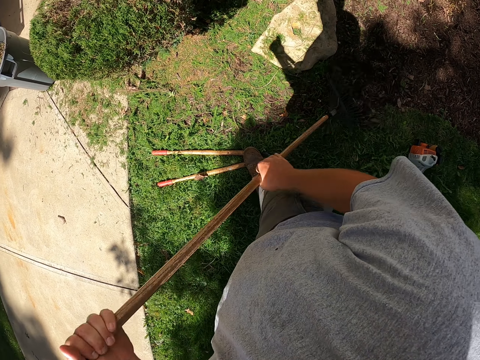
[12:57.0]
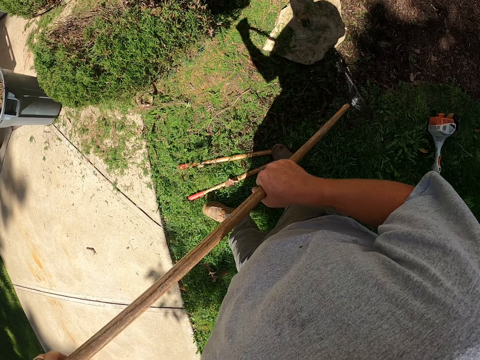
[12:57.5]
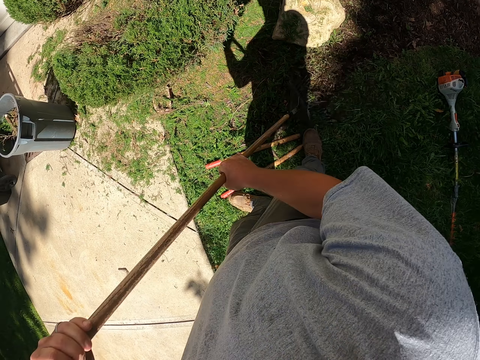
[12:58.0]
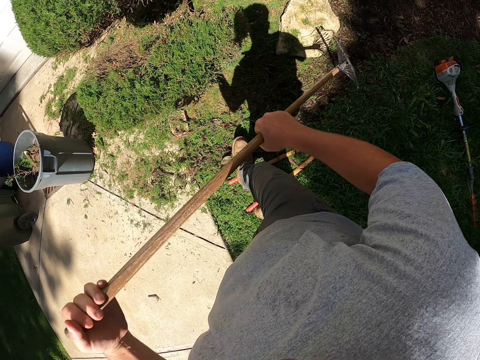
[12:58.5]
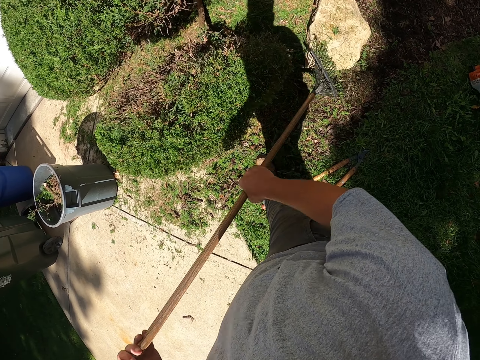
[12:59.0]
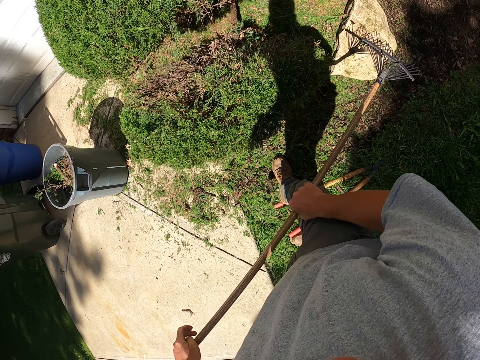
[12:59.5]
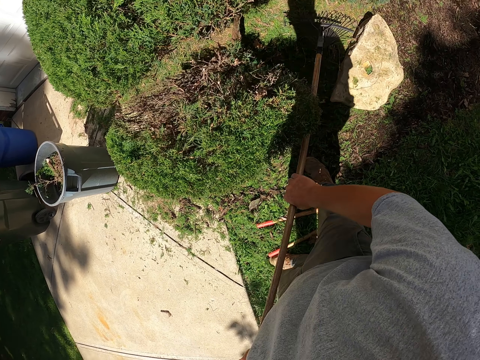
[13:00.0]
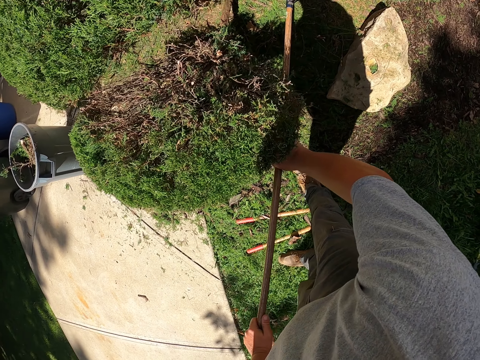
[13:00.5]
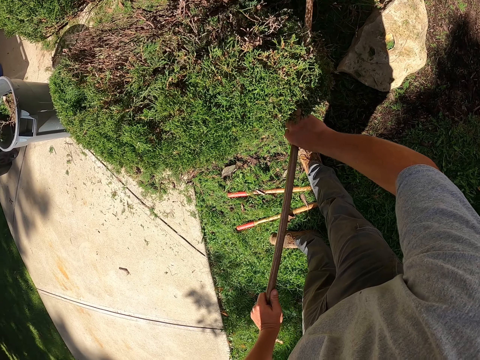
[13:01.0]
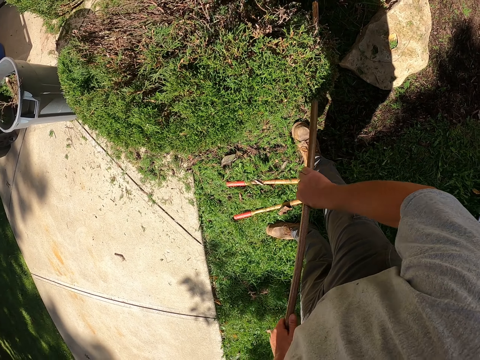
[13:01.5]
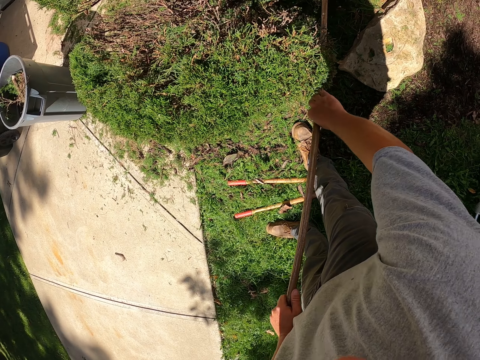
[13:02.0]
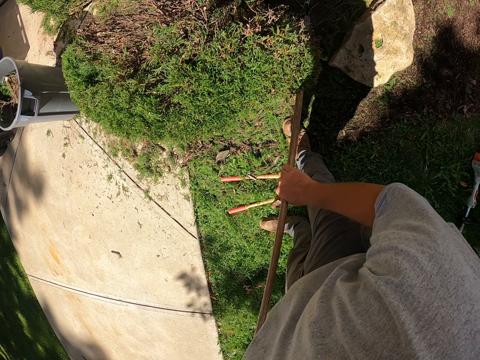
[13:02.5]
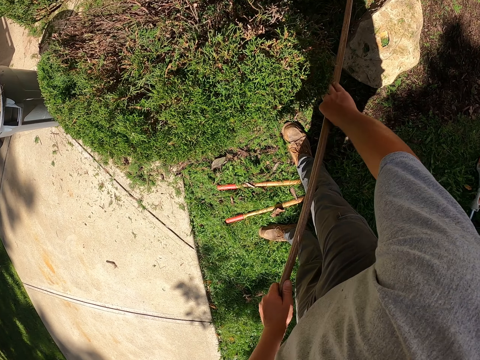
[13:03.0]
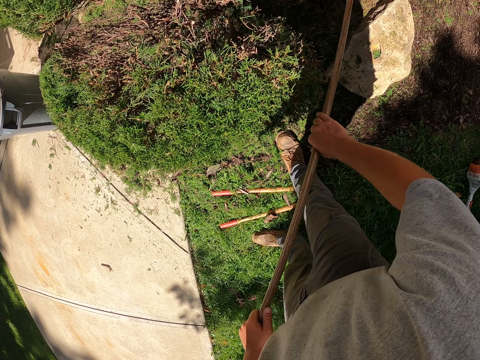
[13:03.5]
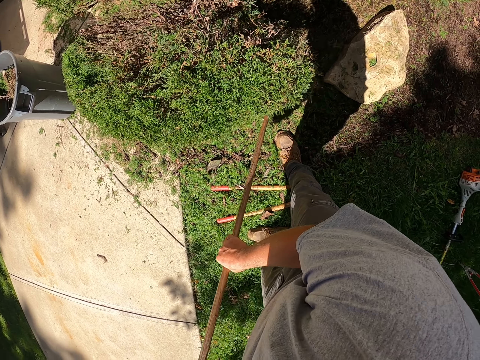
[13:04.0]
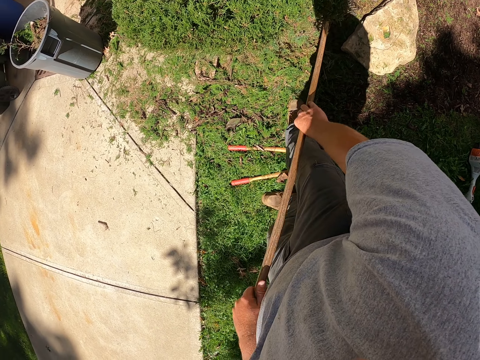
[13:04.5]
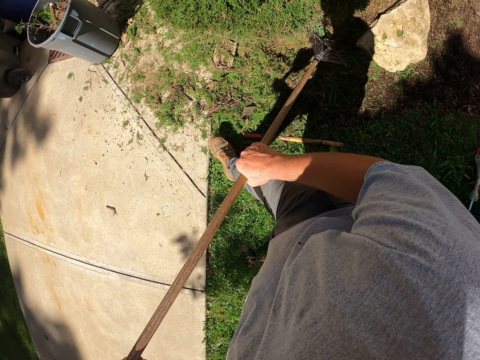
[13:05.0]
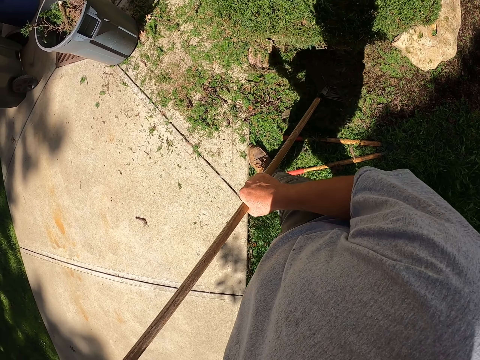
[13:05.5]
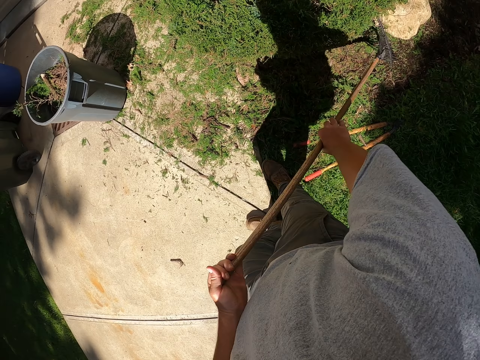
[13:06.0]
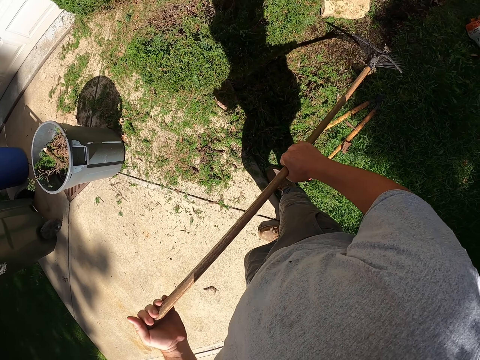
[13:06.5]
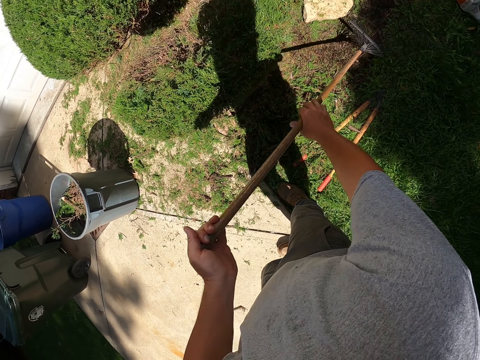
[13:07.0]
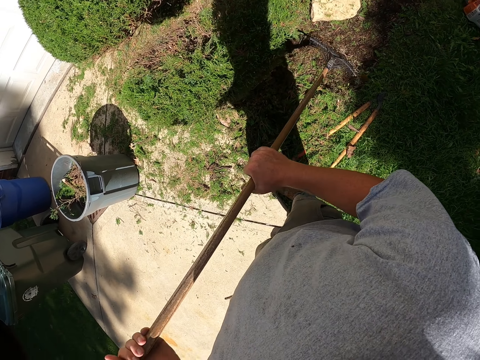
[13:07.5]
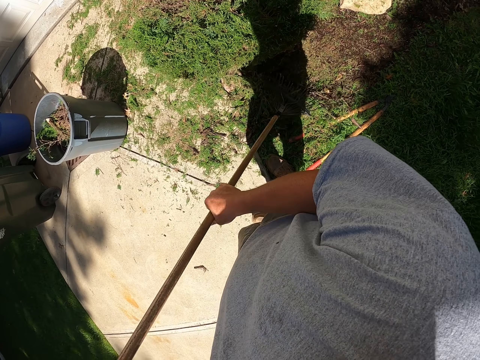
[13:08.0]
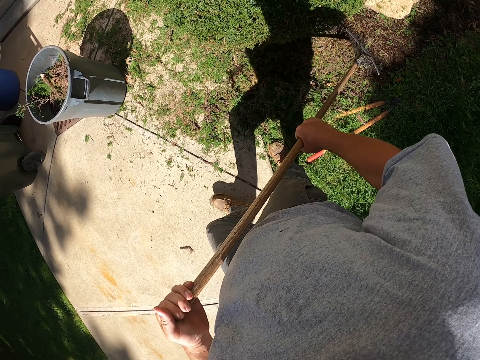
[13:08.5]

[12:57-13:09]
The camera wearer pulls the shrubs with the rake and walks around. They pull the shrubs with the rake. They walk around and pull the shrubs with the rake.

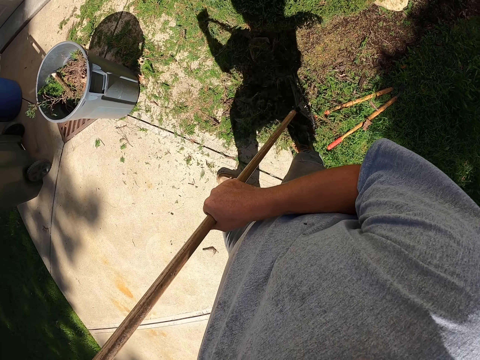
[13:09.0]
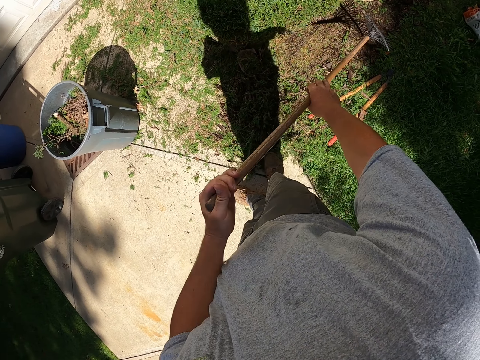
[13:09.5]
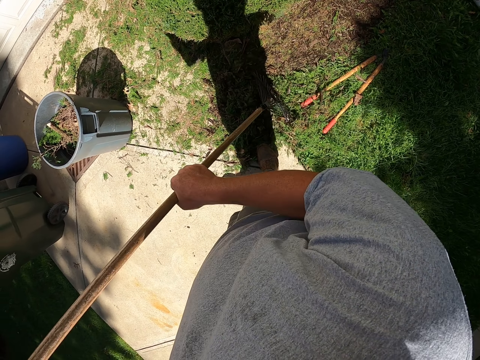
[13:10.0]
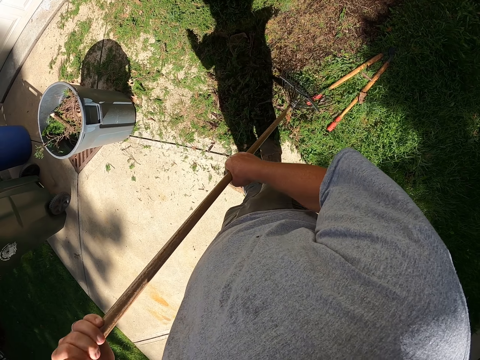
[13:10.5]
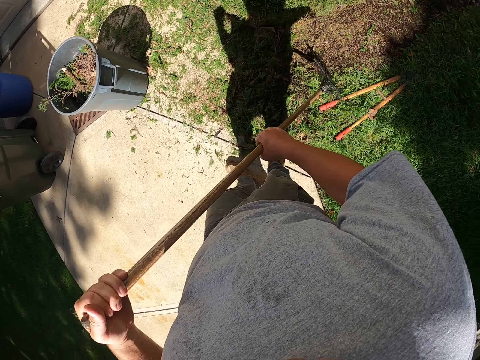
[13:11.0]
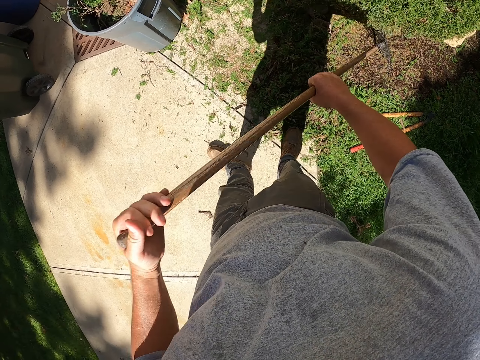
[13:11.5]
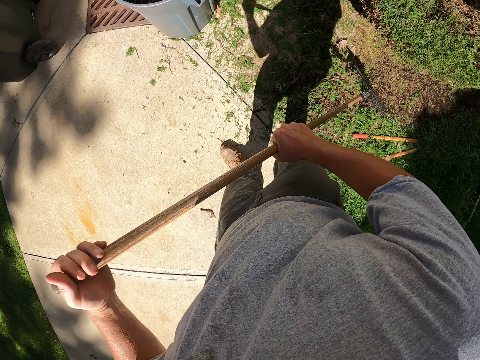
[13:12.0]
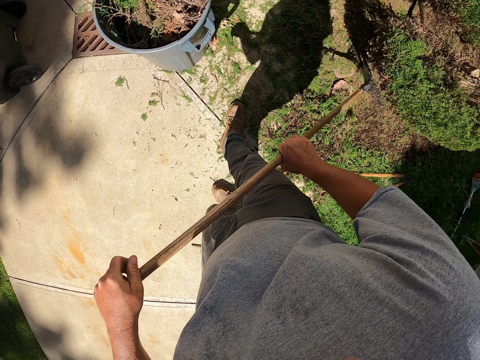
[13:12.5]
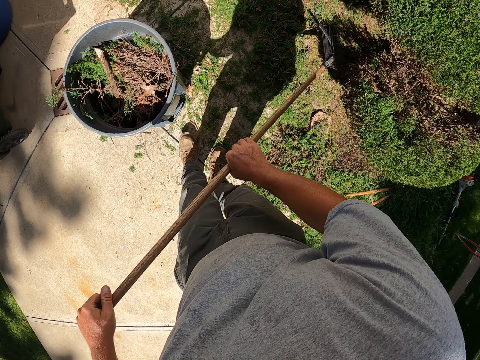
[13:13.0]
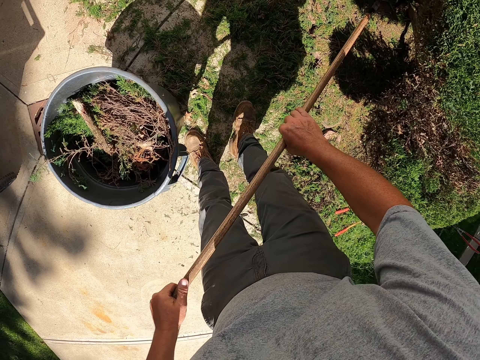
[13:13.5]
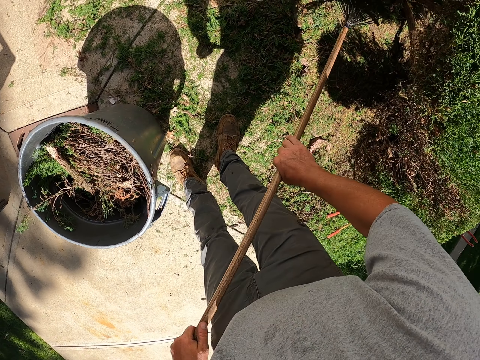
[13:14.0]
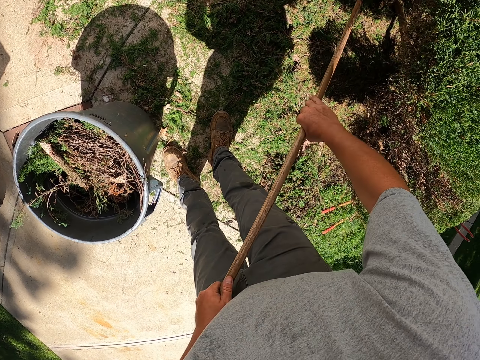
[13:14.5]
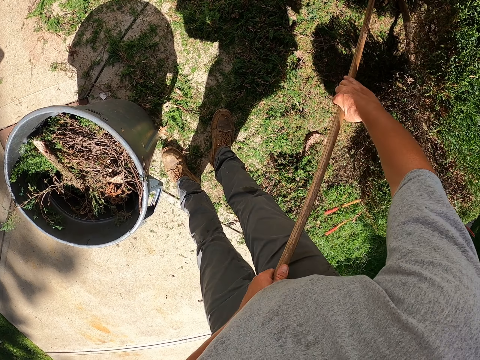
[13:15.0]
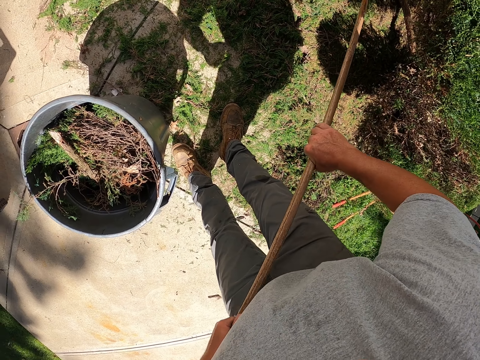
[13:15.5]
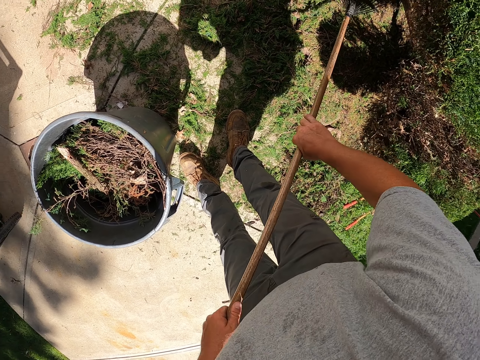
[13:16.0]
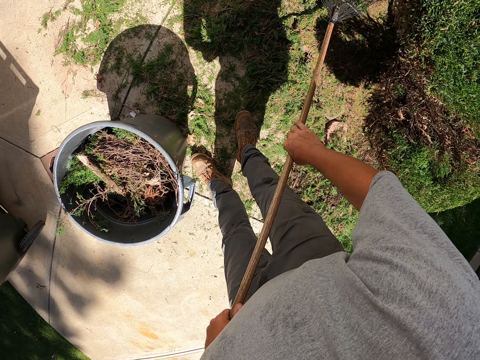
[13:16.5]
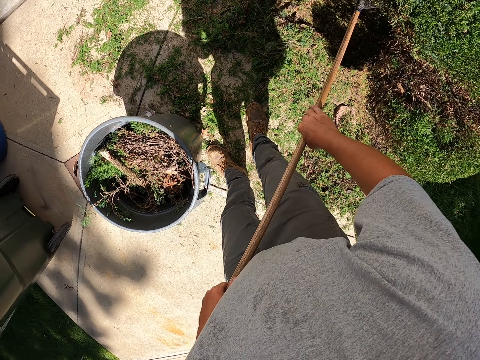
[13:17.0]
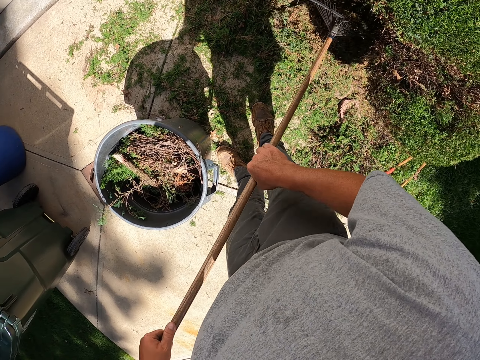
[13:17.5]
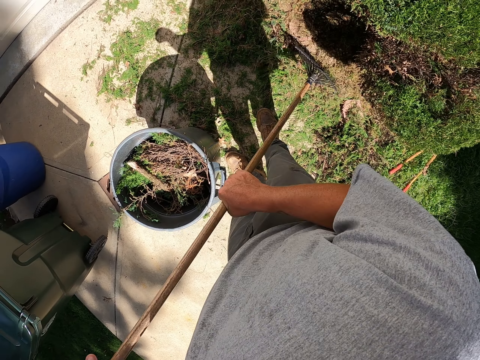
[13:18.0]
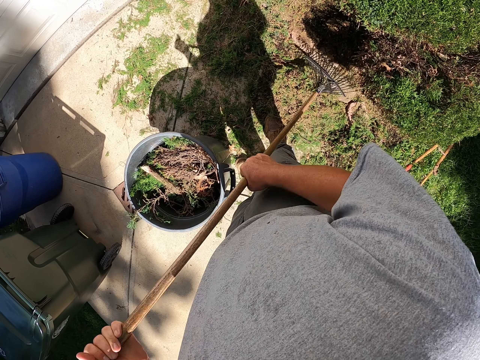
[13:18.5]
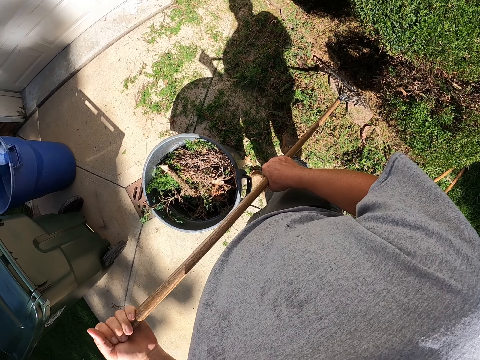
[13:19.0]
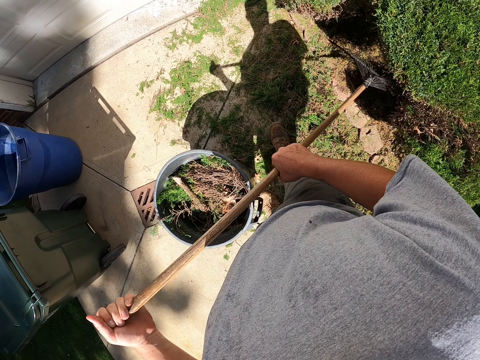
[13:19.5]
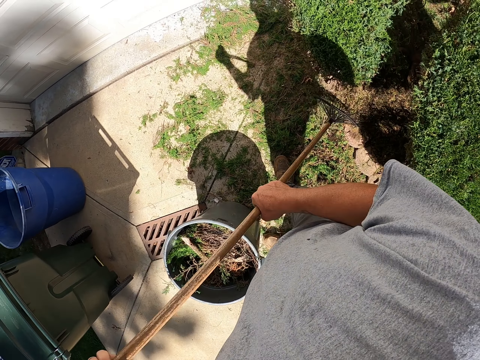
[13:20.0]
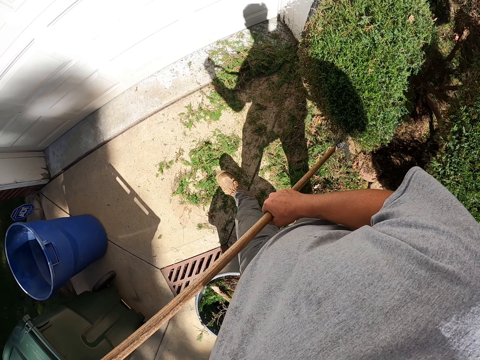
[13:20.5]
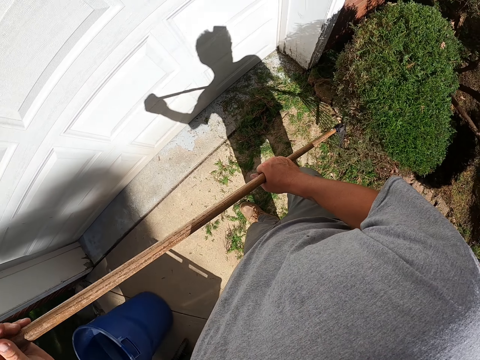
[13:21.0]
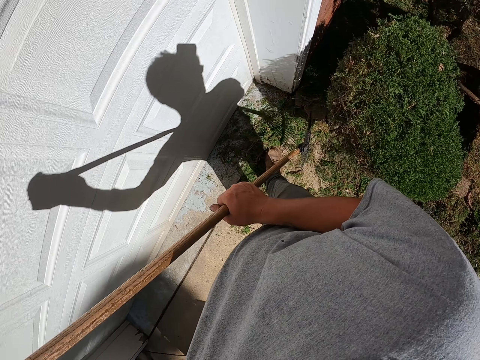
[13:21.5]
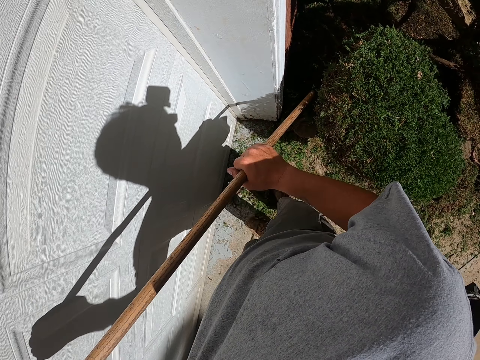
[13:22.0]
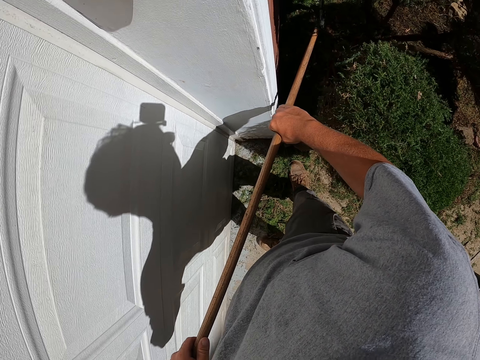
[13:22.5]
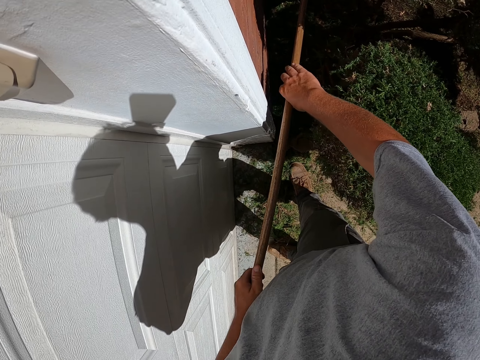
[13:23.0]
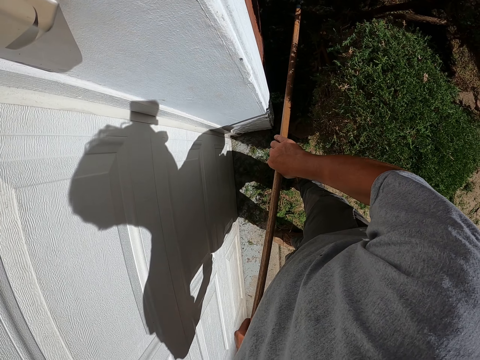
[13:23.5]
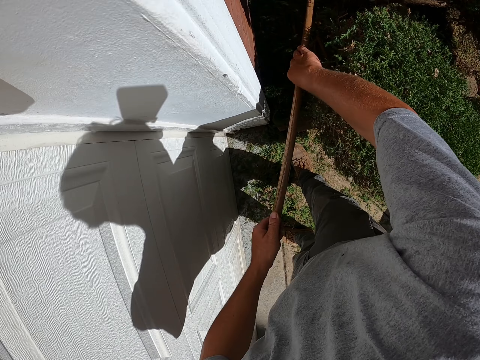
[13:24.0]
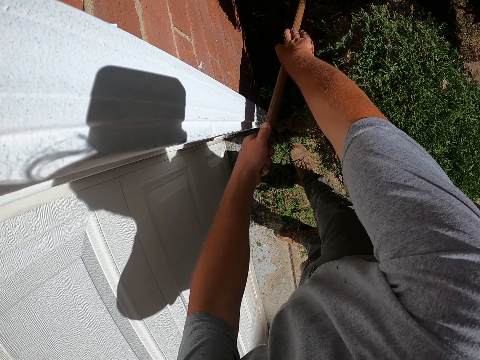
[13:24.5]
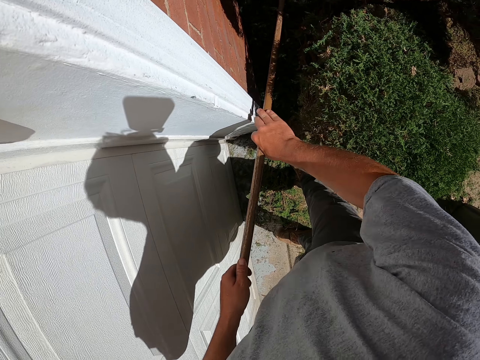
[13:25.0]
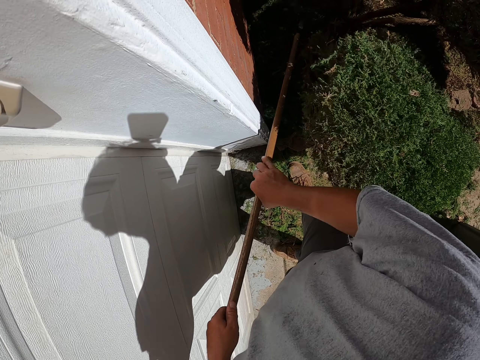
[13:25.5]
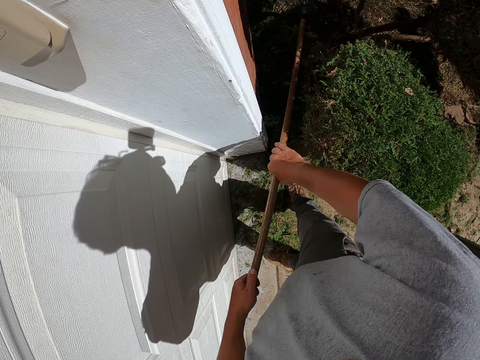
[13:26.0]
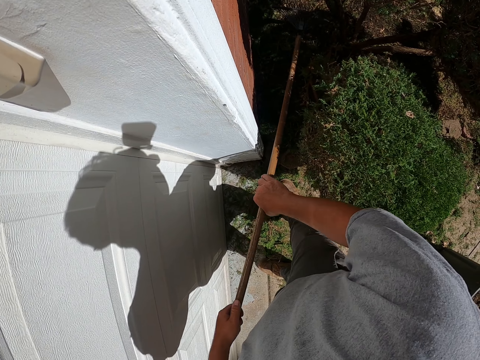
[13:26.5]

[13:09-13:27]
The camera wearer pulls the shrubs with the rake. They move around the shrubs. They pull the shrubs with the rake. They pull the shrubs with the rake again. They walk around and hold the rake. They pull the shrubs with the rake.
